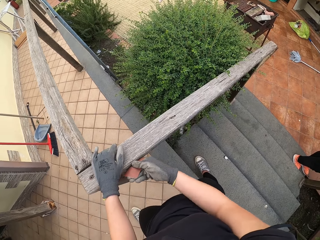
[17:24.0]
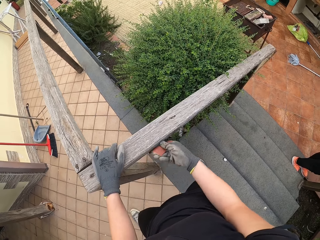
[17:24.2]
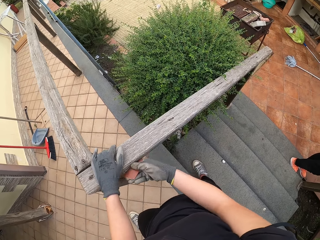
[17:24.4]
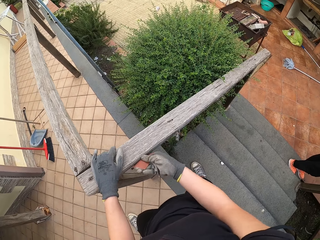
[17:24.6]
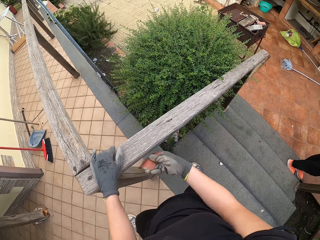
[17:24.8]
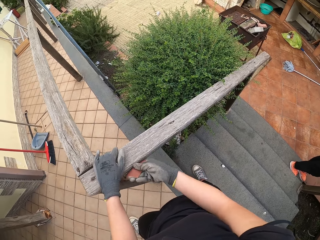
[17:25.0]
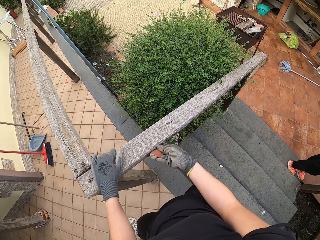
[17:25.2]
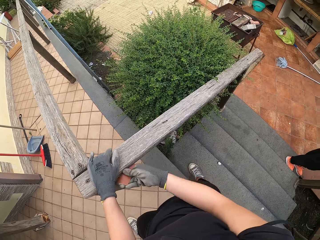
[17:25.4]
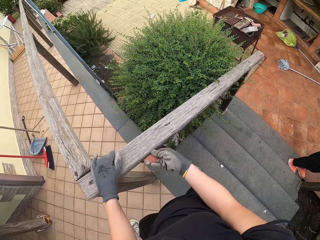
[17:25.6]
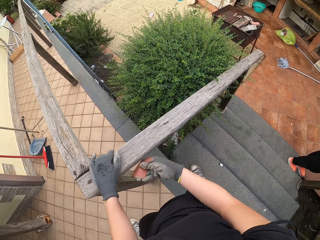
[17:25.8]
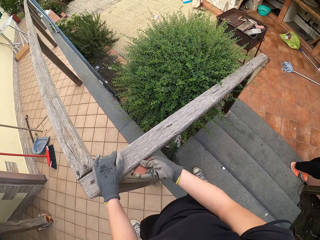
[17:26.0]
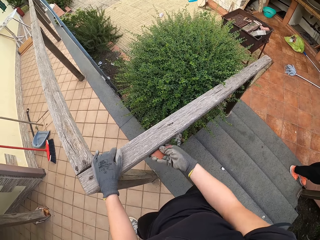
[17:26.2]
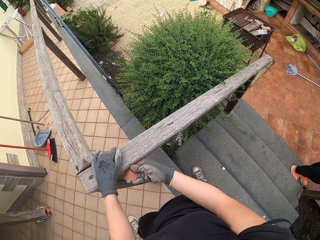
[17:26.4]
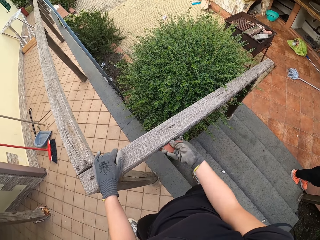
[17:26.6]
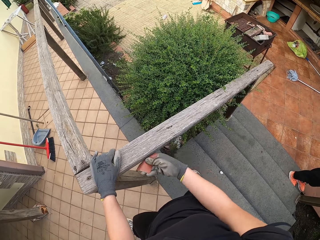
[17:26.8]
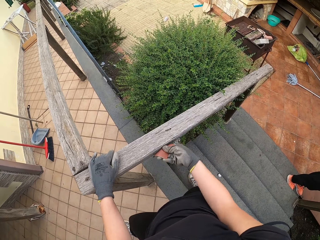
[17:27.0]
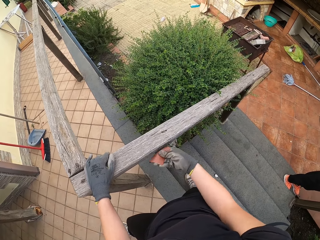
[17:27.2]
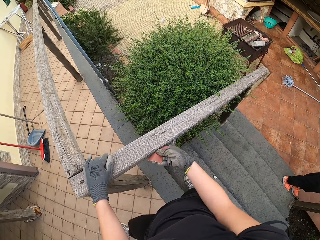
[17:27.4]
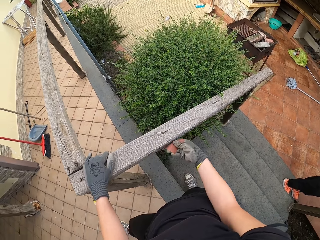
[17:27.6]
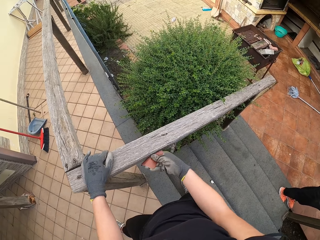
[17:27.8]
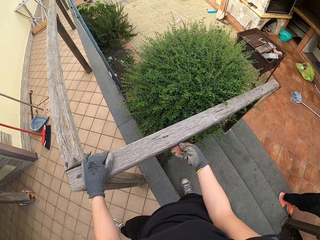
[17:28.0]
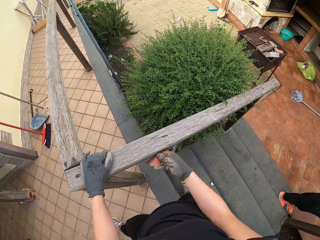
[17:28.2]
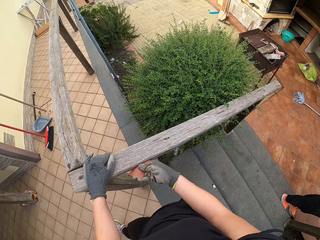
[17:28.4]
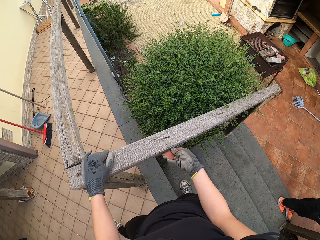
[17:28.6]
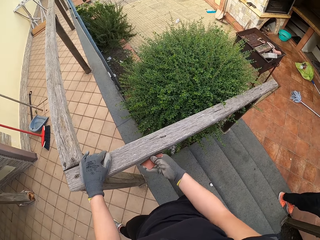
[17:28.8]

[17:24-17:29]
The camera wearer scrubs the wall string or wooden rail with the sandpaper.

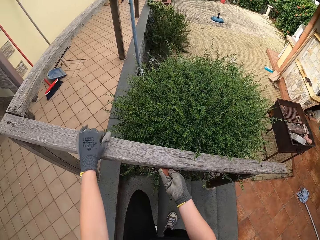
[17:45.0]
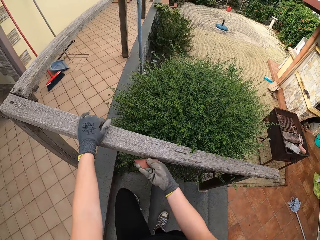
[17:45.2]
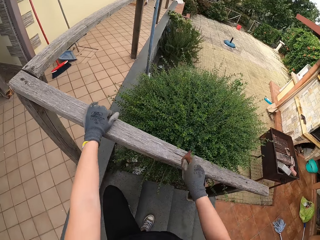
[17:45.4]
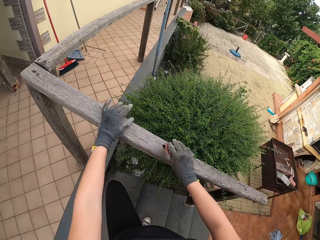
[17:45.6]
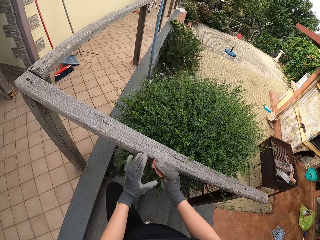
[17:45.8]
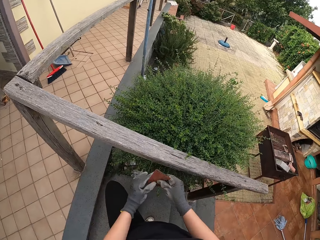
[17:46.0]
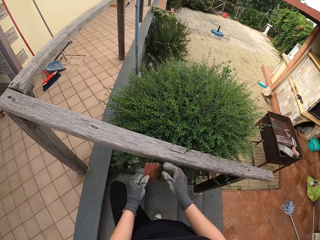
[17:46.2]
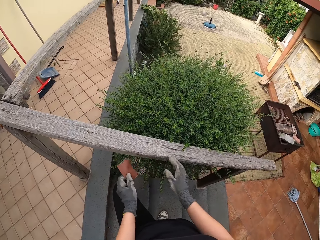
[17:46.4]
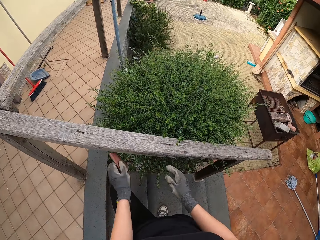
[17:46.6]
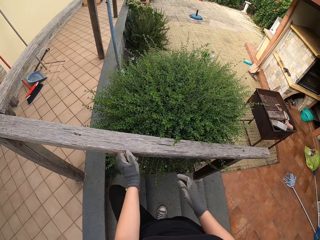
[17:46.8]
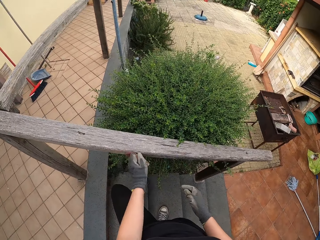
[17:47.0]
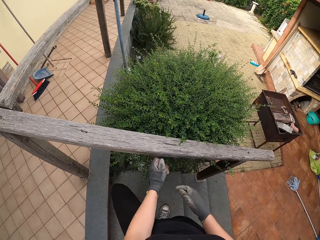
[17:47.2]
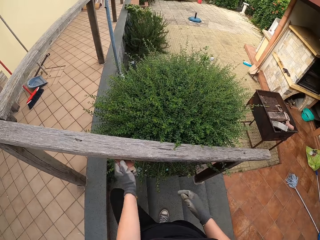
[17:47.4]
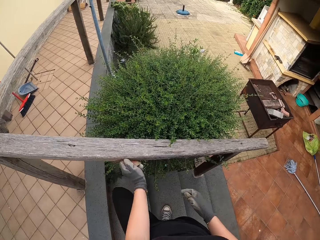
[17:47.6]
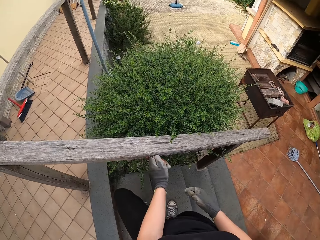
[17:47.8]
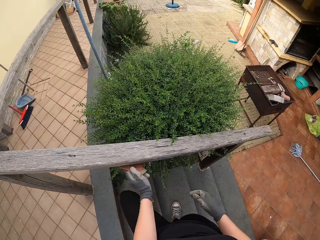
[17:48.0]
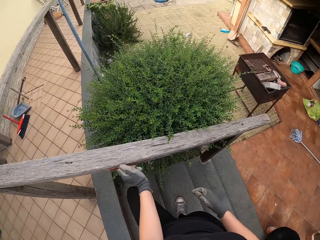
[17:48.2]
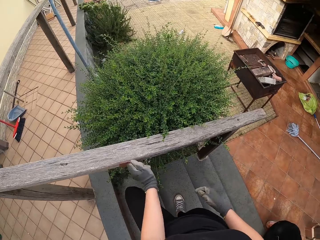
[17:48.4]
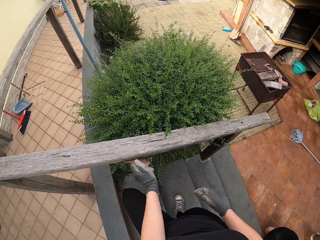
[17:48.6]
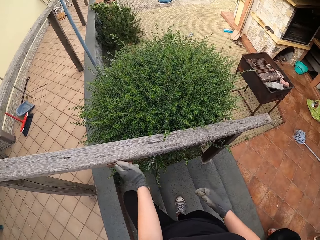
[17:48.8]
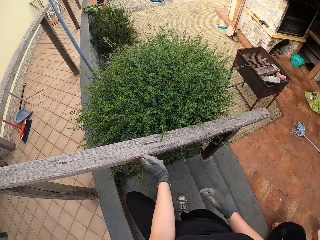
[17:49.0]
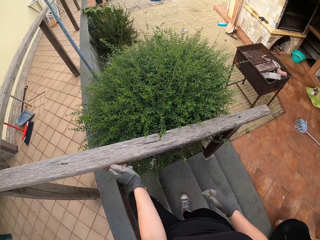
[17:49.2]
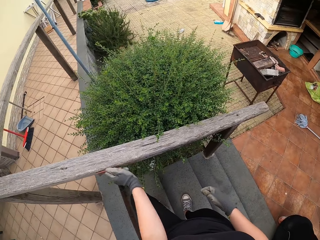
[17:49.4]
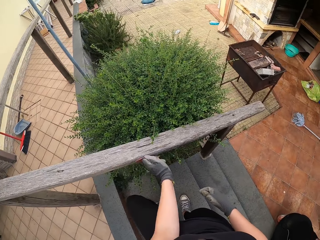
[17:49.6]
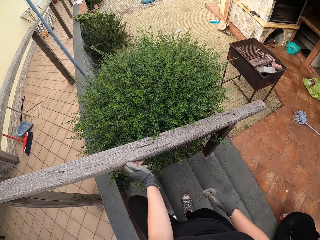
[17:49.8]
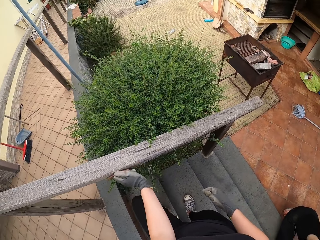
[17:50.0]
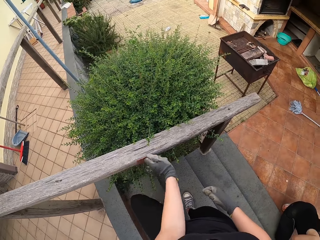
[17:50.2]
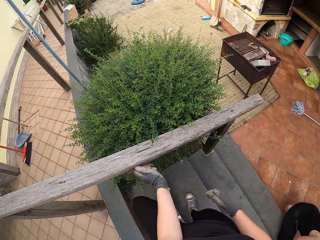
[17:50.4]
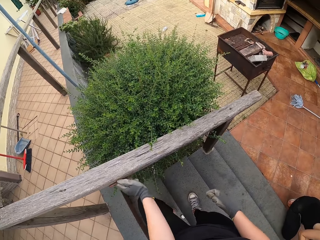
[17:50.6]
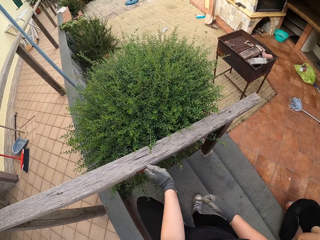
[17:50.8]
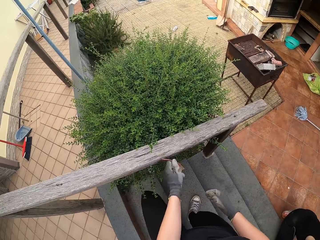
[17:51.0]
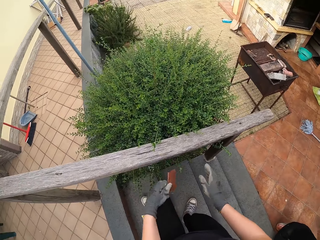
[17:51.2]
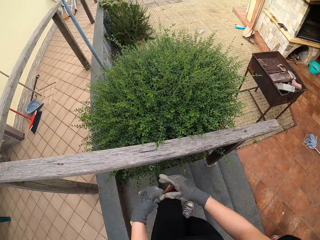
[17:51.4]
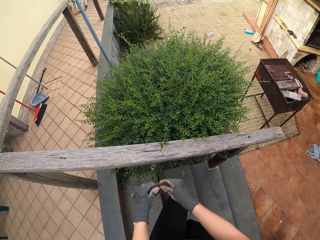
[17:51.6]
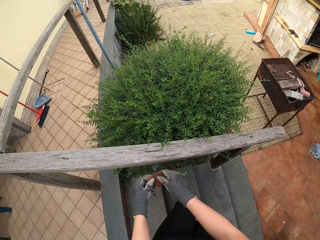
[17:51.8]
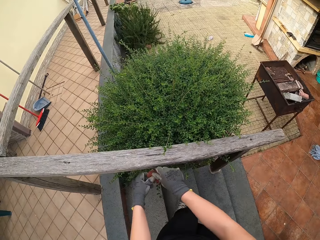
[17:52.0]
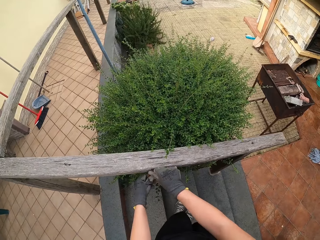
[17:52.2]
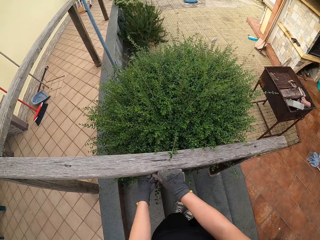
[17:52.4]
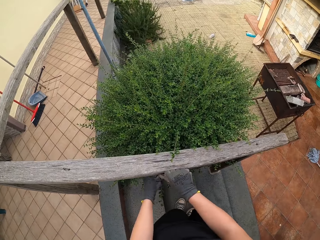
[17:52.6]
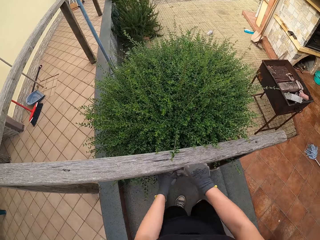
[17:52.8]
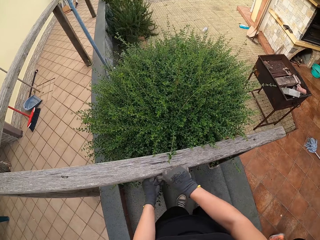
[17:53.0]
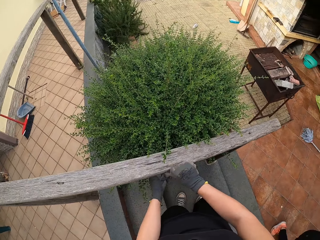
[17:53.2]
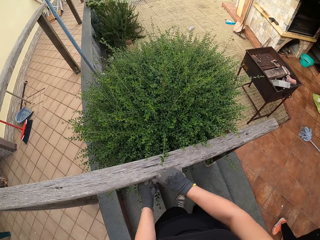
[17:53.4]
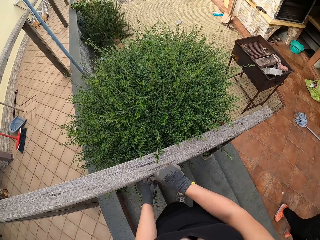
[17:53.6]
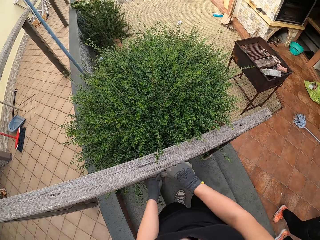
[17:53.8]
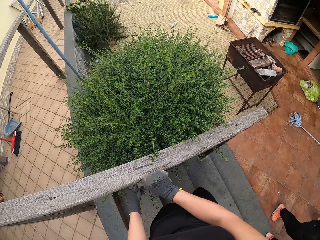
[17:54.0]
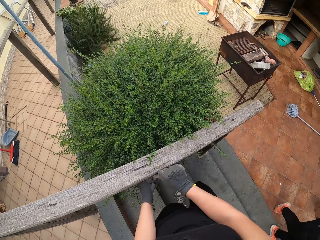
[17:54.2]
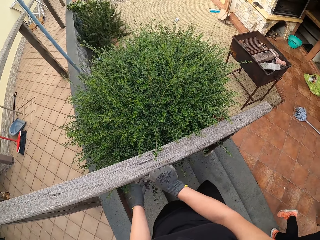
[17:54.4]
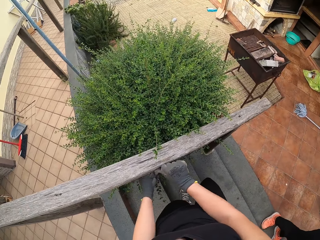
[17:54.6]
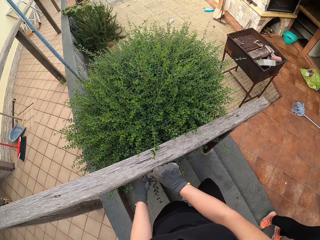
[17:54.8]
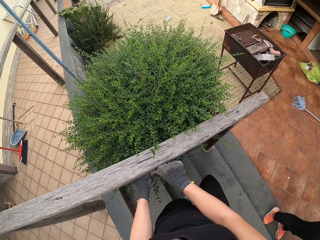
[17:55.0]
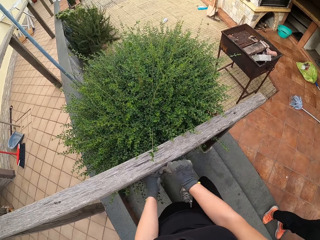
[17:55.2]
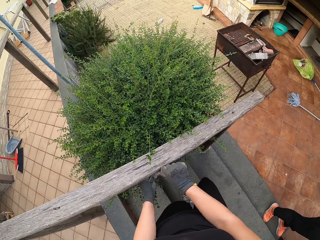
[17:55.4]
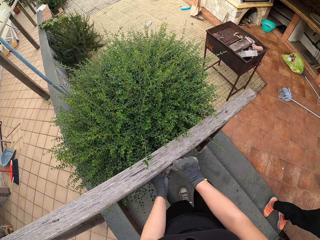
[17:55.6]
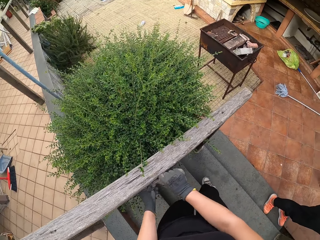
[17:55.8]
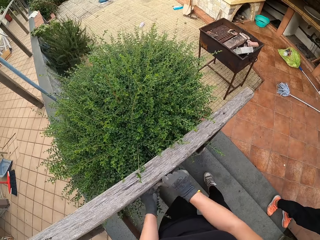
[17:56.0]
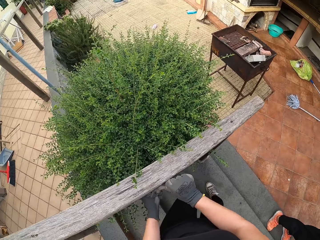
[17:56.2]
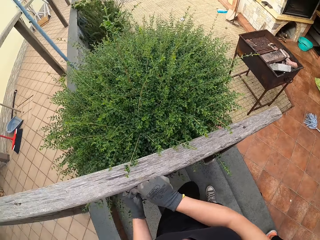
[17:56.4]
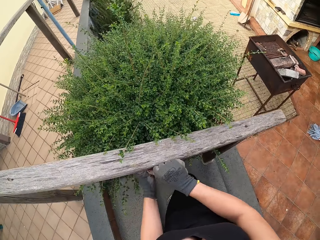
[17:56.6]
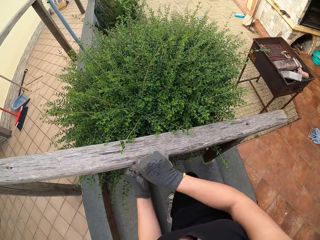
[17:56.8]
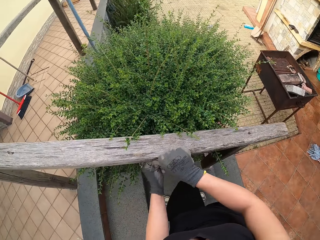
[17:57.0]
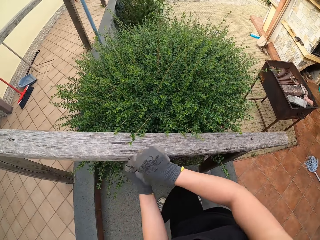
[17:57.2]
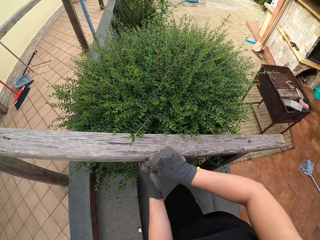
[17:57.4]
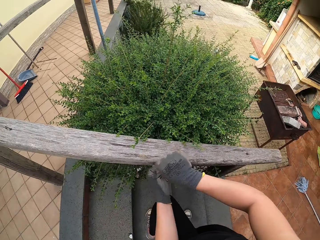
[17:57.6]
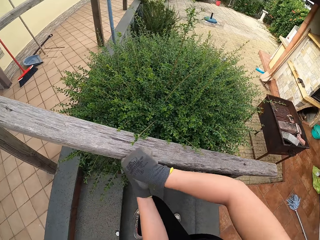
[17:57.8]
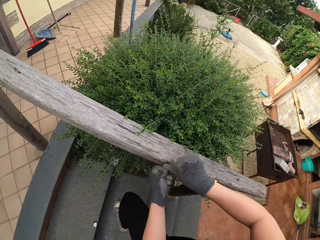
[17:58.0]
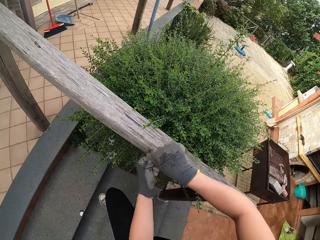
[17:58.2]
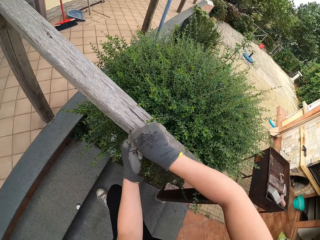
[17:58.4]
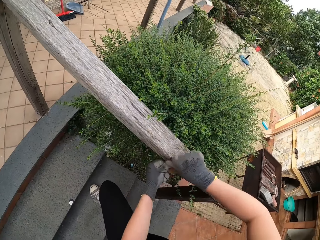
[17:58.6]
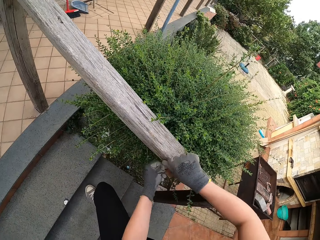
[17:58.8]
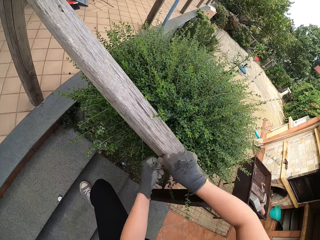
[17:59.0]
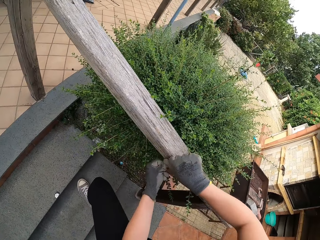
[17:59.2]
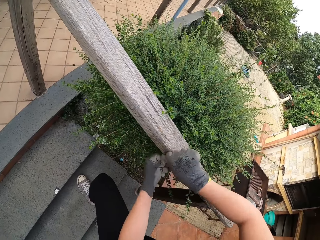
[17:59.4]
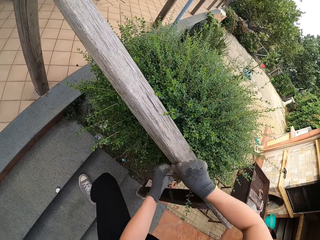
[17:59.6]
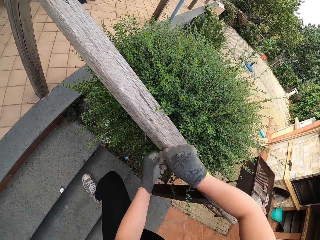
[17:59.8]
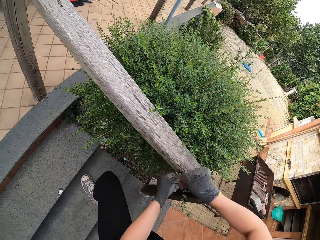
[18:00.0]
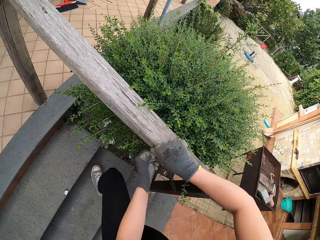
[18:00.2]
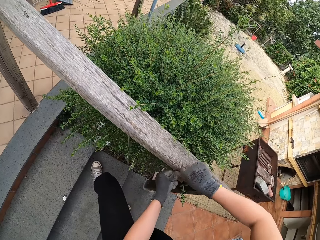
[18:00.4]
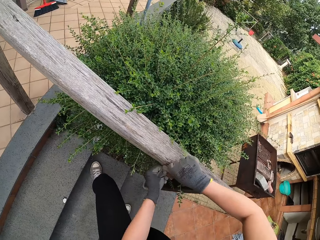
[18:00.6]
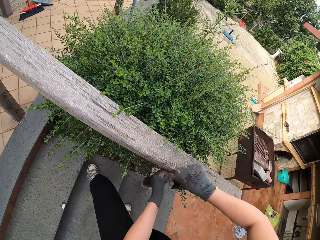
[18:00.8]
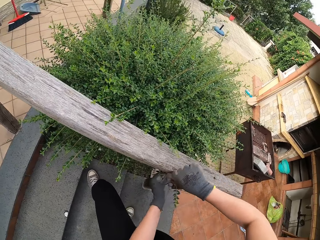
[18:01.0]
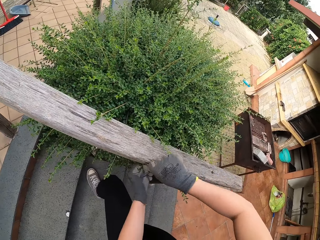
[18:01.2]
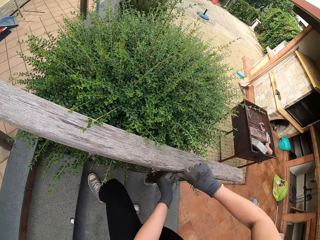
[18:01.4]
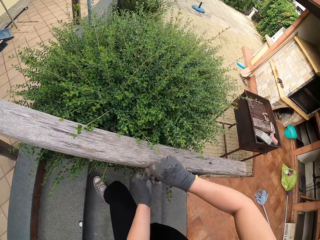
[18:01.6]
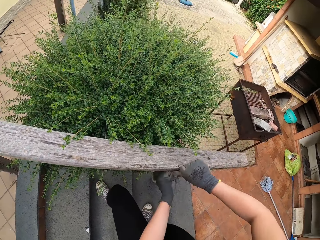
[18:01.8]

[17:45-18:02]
The camera wearer puts the sandpaper on the left hand. They hold the sandpaper with the other hand. They scrub the hand rail or wooden rail with the sandpaper. They hold the sandpaper with both hands and smoothen the wooden rail. A woman steps on the stairs.
